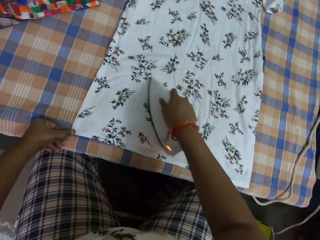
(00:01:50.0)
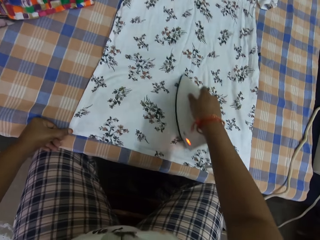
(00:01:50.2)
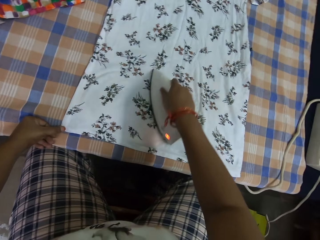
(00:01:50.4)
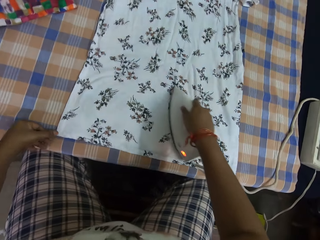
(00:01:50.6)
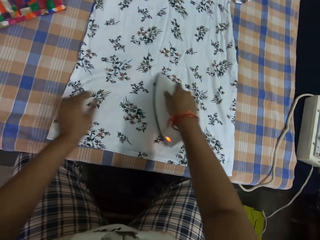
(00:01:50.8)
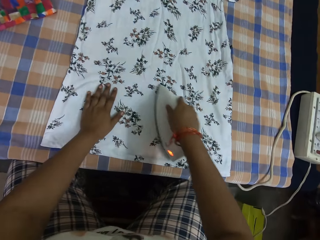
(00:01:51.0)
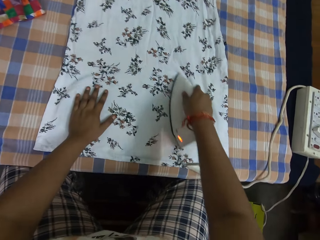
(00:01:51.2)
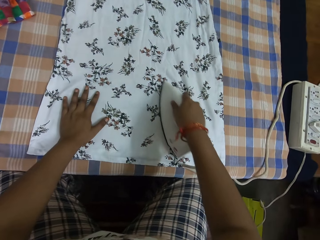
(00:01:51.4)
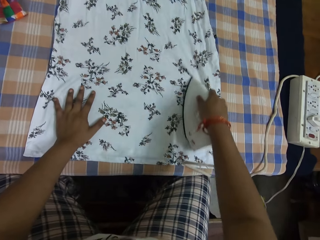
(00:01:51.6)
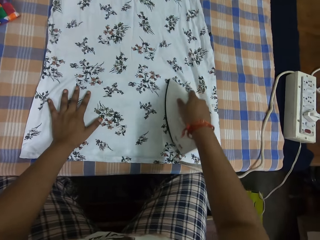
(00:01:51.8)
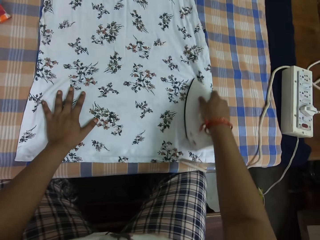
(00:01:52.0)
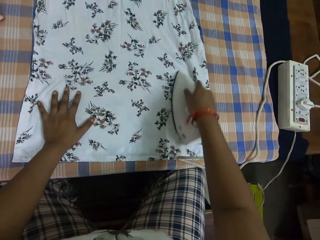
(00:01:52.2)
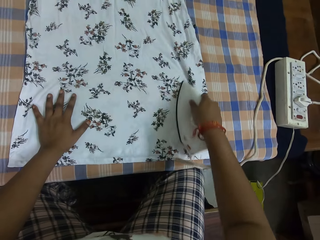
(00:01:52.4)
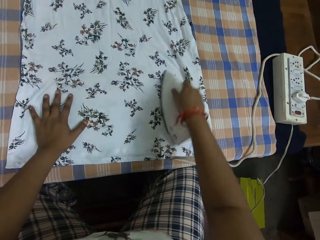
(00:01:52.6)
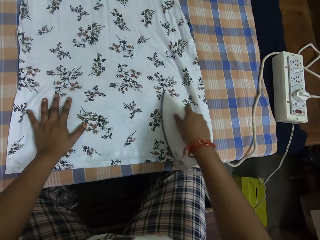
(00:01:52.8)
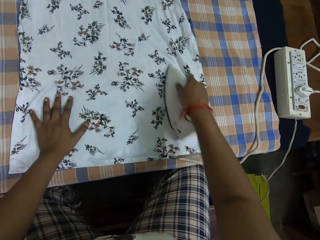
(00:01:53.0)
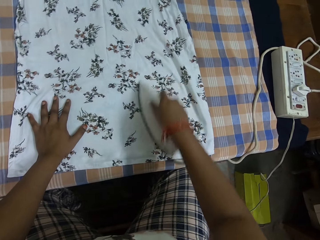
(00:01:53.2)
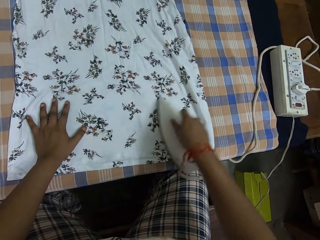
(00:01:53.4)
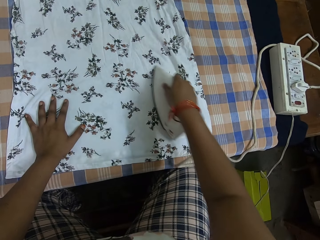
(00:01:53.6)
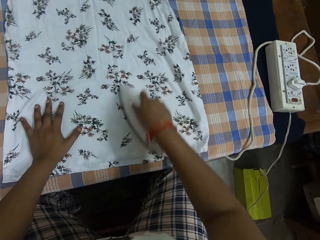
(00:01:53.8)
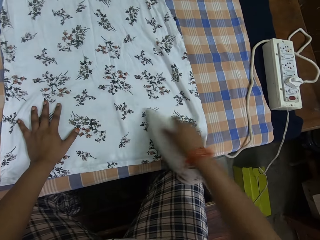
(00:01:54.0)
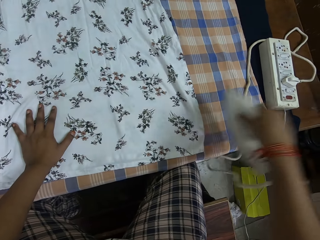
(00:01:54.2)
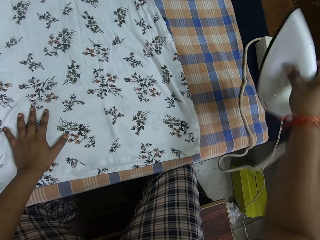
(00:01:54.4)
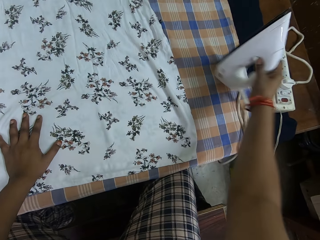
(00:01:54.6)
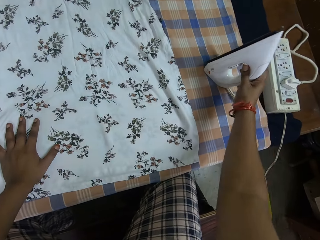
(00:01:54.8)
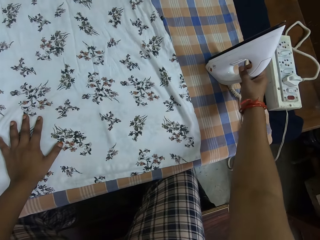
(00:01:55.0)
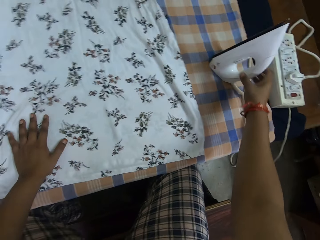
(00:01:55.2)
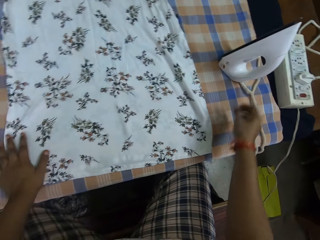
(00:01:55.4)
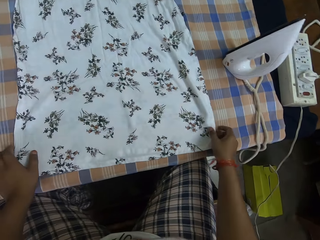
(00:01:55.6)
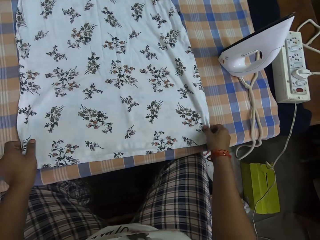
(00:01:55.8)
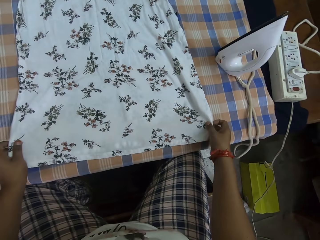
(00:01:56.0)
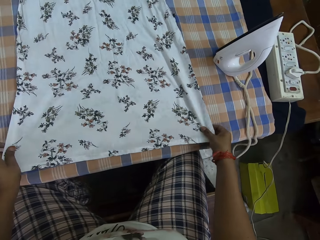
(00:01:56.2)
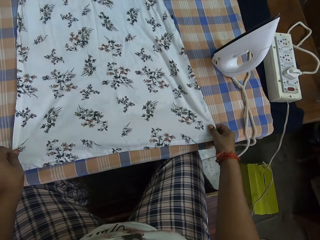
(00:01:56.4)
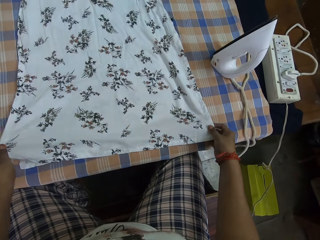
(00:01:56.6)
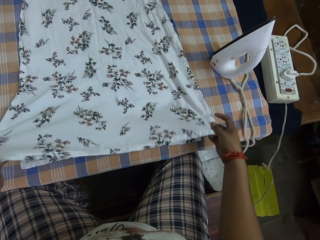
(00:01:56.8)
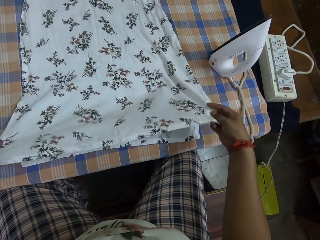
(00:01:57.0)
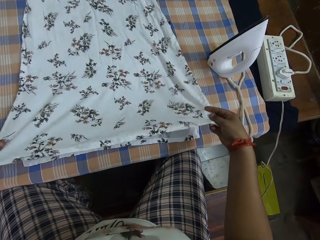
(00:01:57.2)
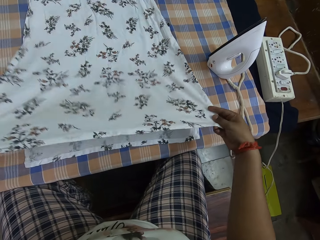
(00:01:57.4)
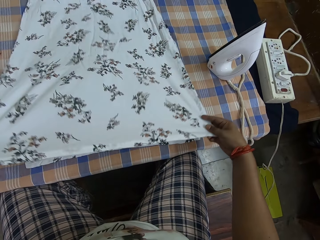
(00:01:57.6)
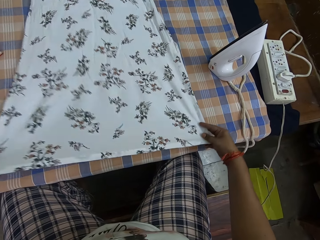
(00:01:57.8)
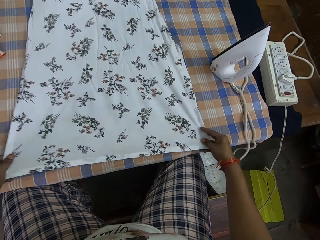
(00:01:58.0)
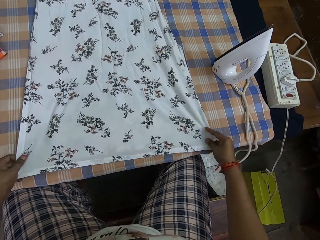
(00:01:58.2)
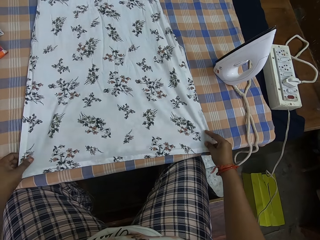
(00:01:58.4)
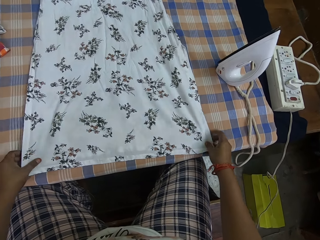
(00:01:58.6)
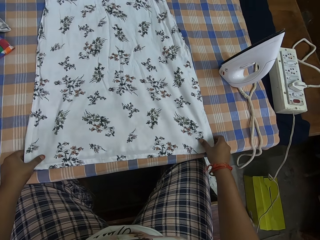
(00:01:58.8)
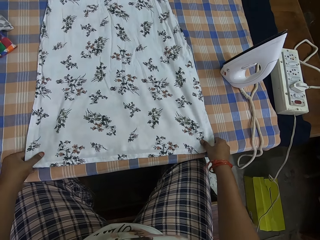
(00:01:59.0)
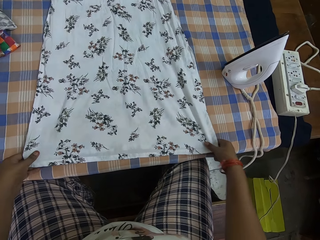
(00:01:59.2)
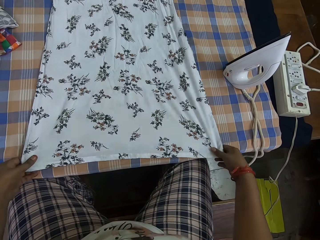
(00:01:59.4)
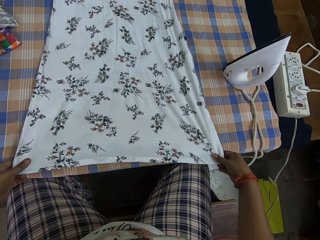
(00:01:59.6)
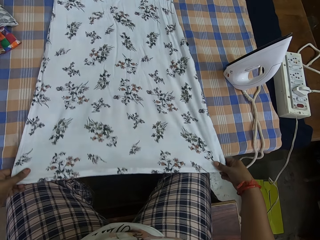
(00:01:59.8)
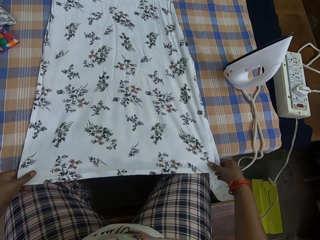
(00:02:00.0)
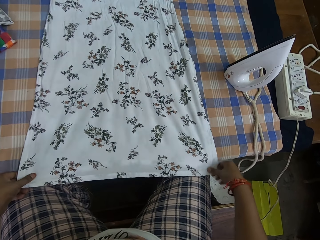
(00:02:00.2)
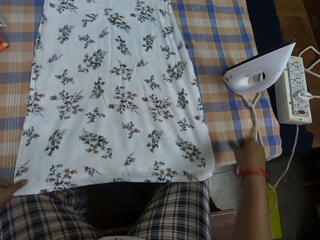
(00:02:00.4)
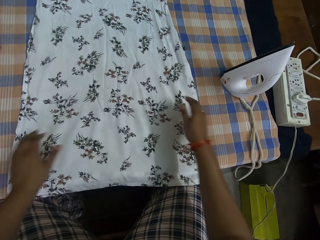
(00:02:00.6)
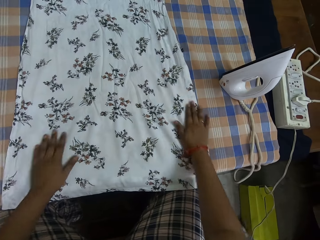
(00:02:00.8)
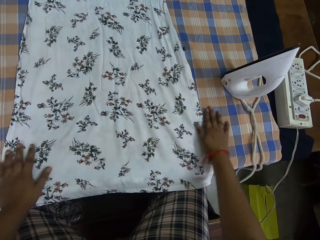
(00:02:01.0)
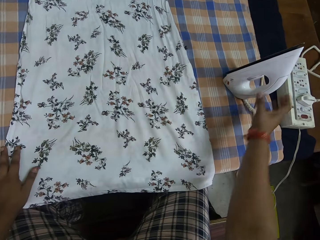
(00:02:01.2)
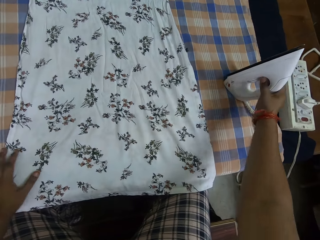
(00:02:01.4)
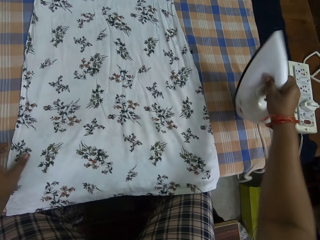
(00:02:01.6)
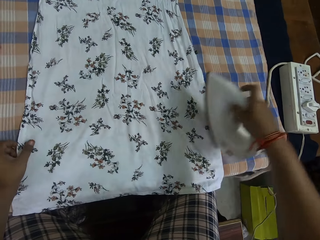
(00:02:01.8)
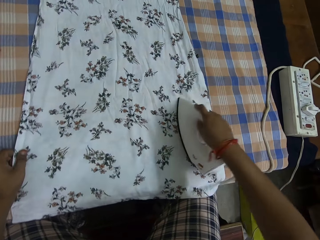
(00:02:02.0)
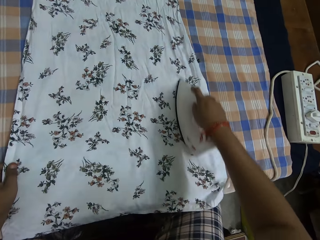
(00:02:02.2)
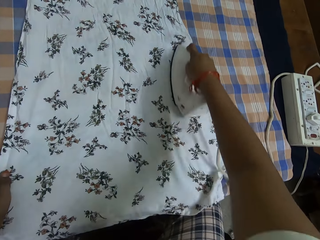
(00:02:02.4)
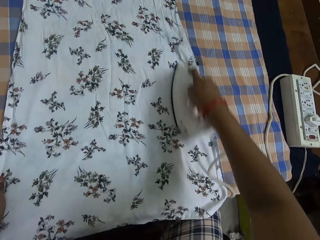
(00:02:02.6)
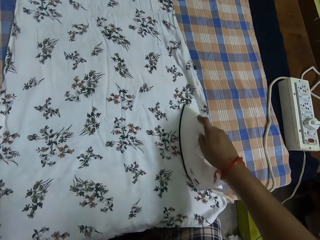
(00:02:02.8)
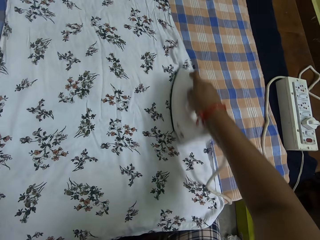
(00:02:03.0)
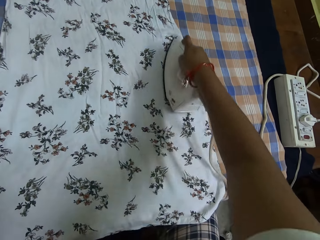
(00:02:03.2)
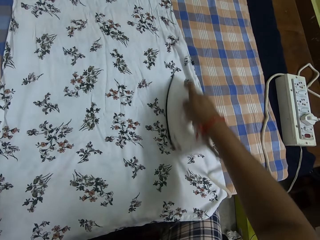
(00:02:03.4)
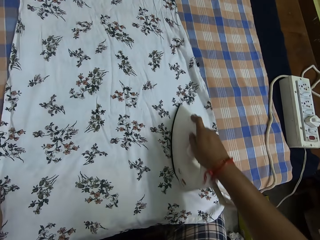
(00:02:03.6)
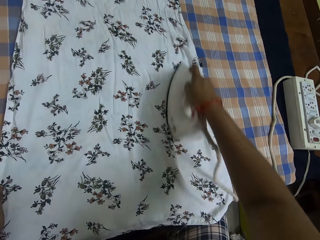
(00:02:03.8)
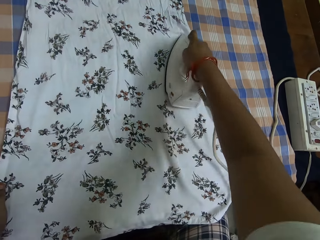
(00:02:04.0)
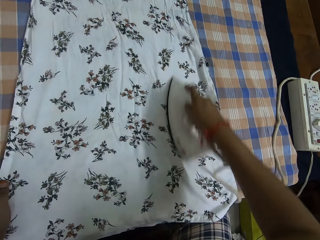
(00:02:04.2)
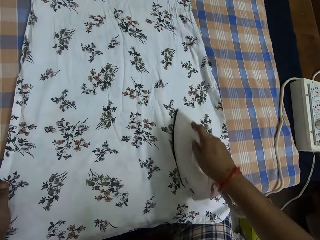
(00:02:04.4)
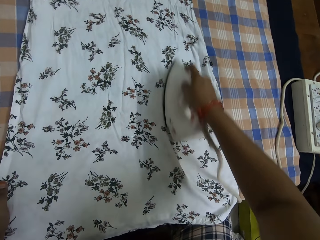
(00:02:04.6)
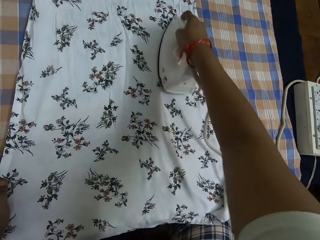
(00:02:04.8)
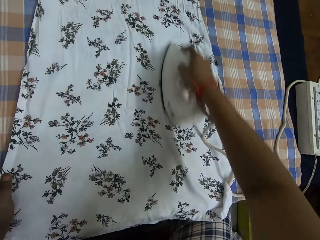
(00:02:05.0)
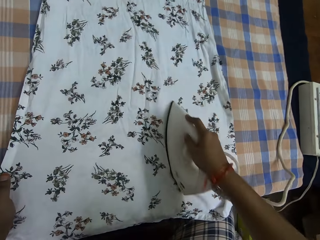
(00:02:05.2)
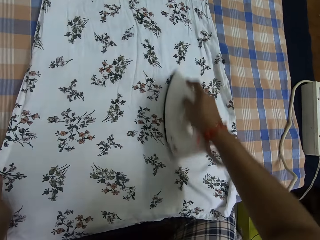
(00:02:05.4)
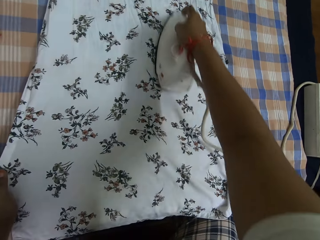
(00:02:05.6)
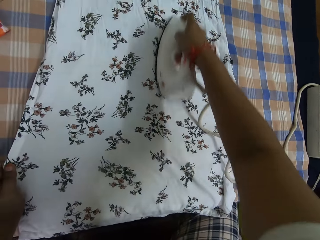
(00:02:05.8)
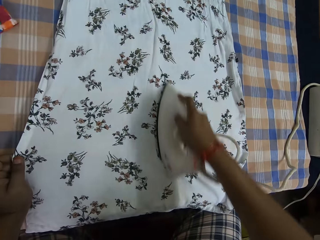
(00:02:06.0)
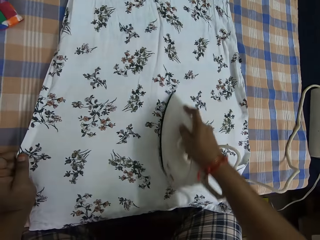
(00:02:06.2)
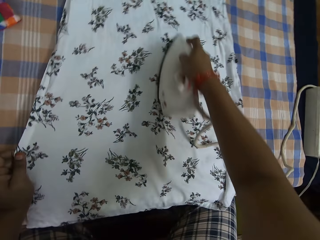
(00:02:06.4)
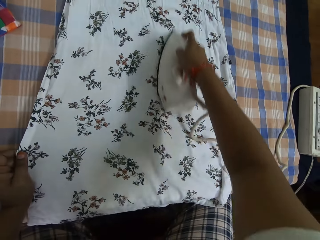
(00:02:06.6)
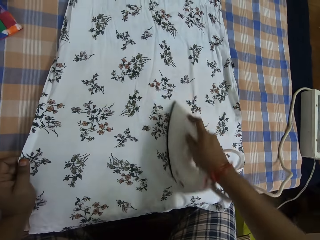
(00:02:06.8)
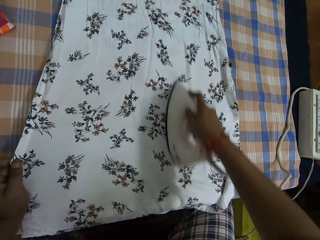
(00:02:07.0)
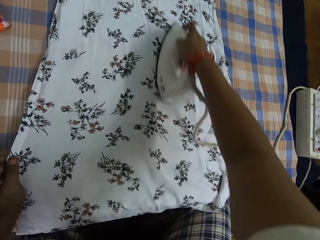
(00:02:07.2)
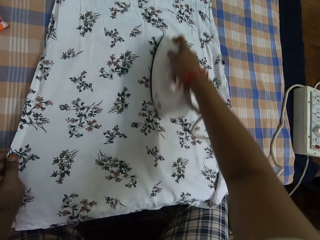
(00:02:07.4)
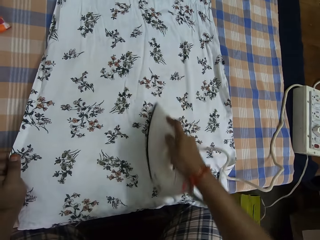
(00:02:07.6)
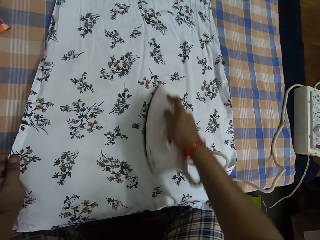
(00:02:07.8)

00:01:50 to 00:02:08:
The camera wearer places the iron on the iron table. They adjust the dress with both hands. They pick up the iron from the iron table. They iron the dress with the iron.

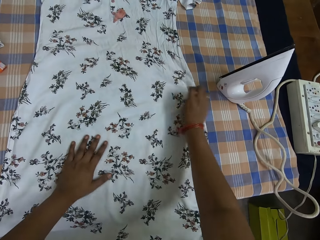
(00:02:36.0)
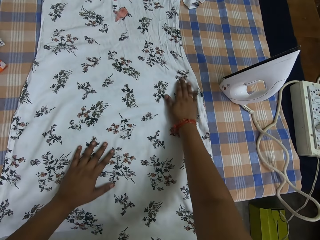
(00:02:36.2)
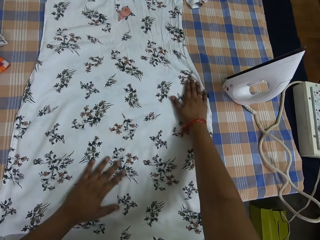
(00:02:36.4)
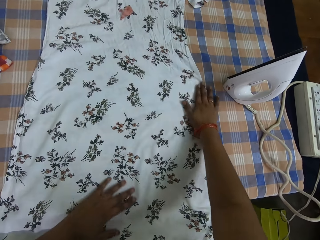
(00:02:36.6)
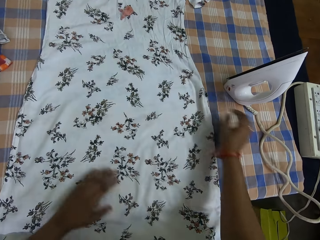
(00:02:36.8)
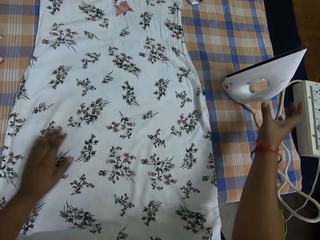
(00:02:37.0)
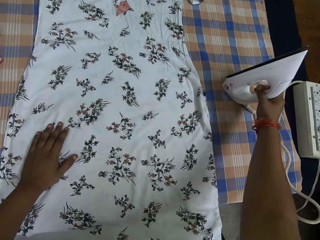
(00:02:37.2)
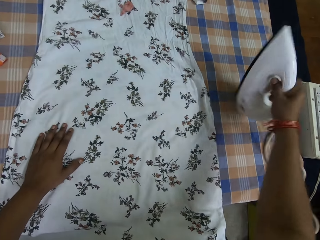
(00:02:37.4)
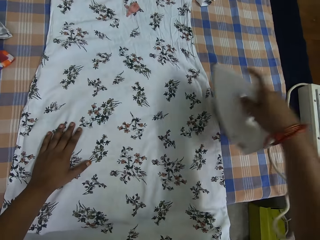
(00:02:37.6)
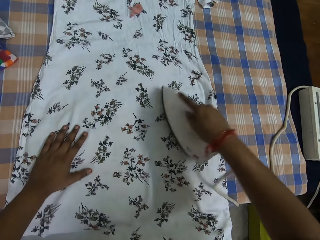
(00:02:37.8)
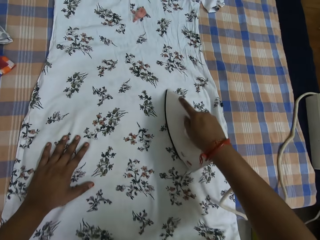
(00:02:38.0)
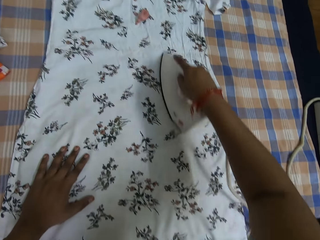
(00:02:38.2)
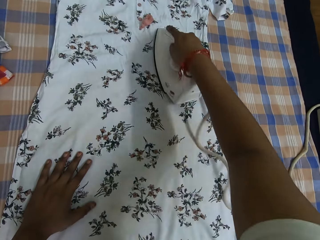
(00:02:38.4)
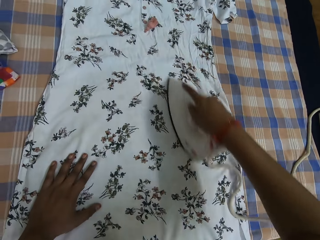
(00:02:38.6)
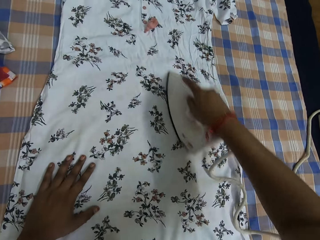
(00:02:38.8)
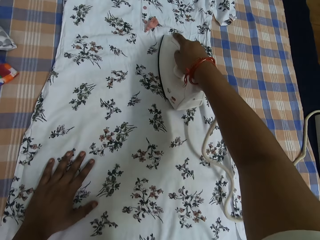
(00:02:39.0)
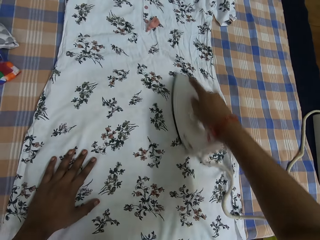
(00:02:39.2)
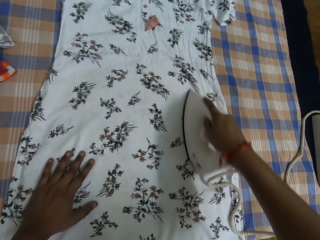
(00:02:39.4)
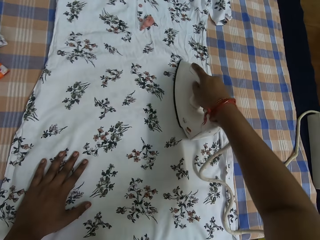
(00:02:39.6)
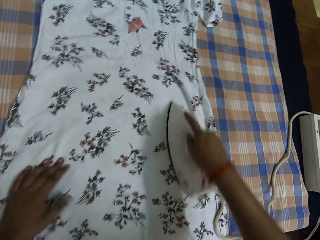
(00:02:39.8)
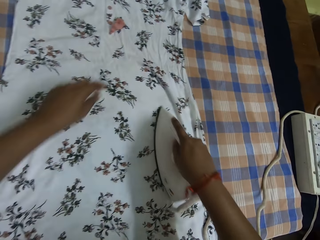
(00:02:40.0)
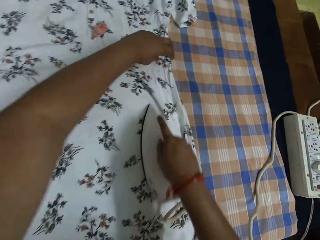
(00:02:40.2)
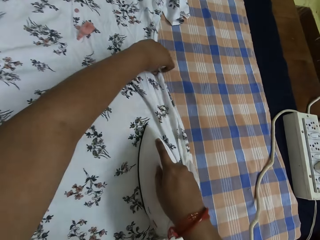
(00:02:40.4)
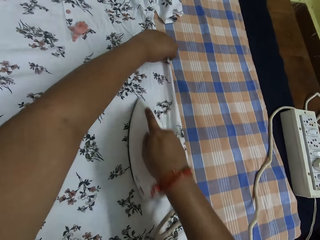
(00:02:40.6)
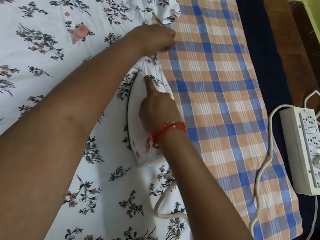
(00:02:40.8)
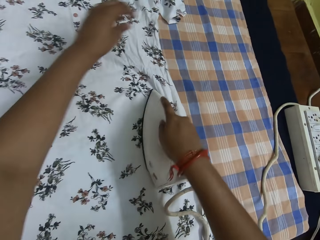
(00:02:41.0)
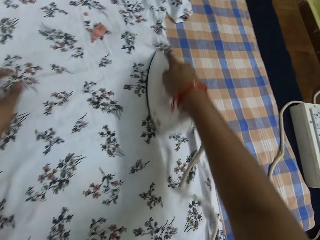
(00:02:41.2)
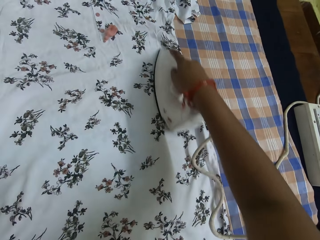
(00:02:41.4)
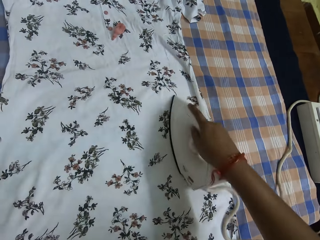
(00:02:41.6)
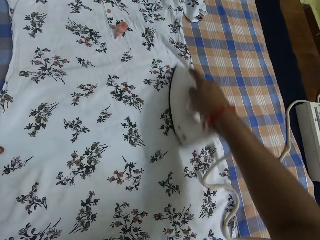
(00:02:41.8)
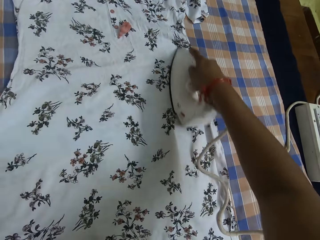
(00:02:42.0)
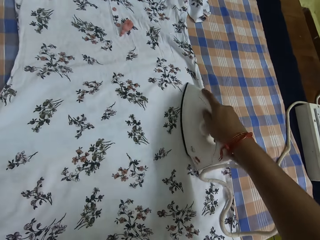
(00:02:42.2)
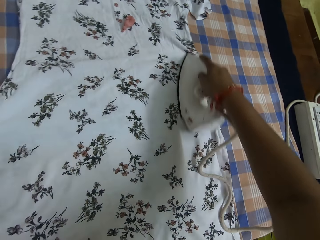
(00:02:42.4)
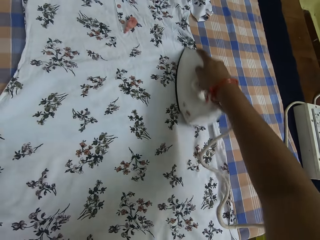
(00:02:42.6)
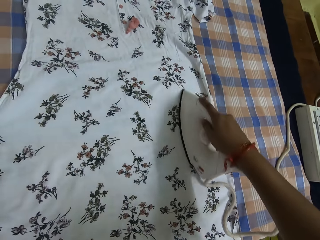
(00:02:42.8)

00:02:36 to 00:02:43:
The camera wearer picks up the iron from the iron table. They iron the dress with the iron. They adjust the dress. They iron the dress.
